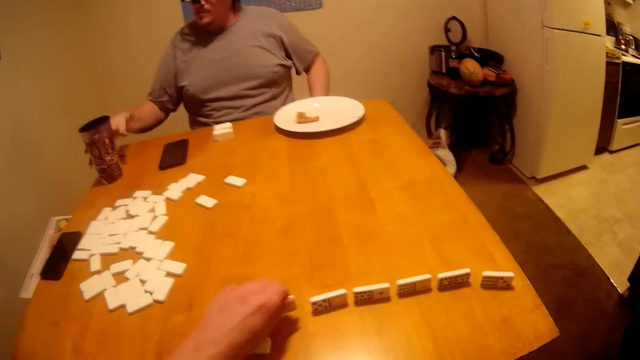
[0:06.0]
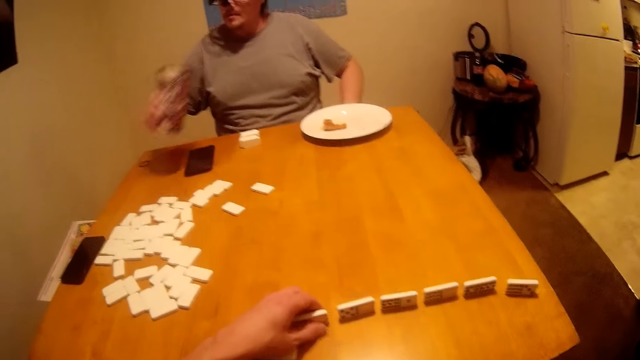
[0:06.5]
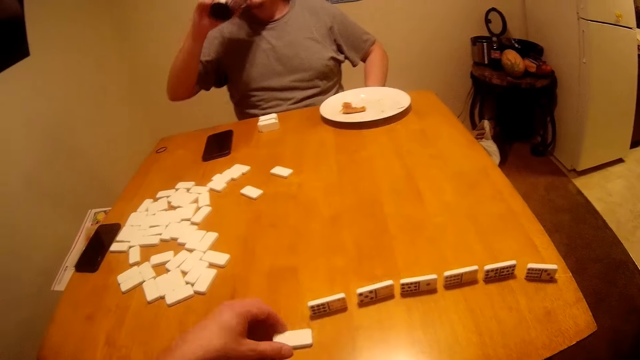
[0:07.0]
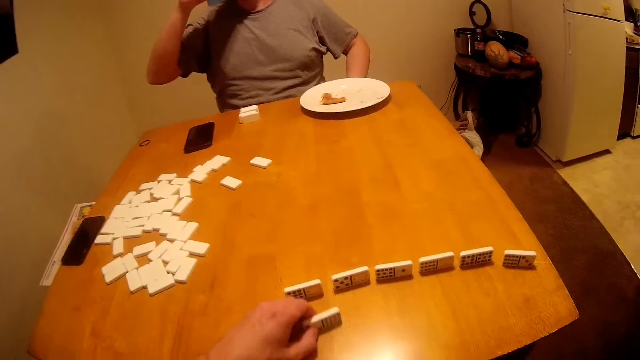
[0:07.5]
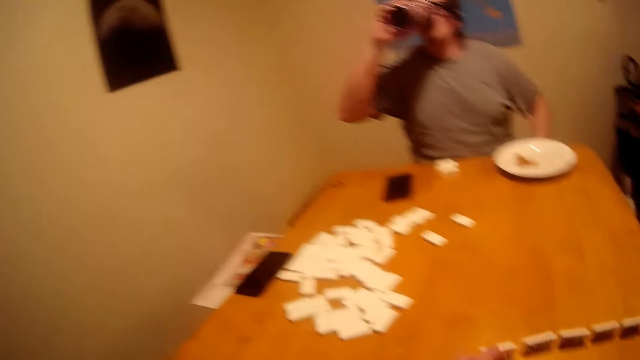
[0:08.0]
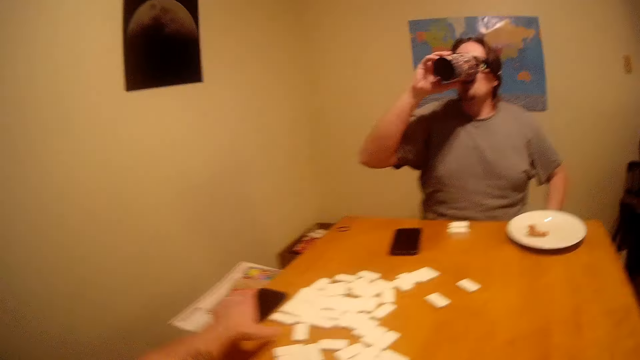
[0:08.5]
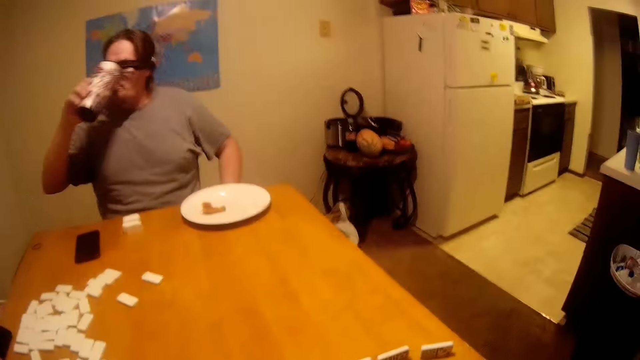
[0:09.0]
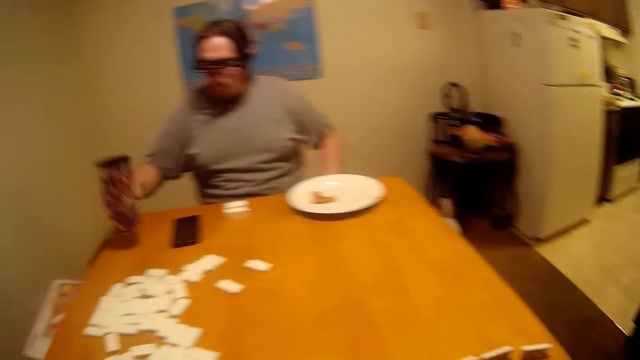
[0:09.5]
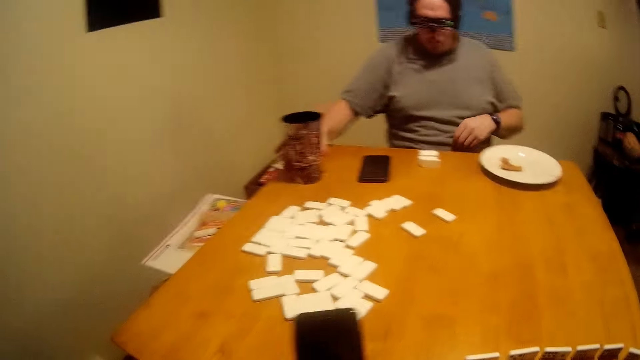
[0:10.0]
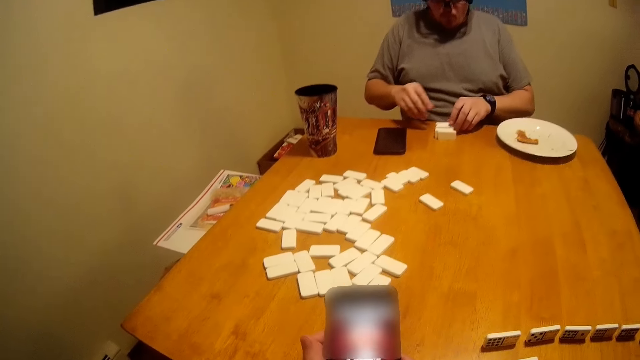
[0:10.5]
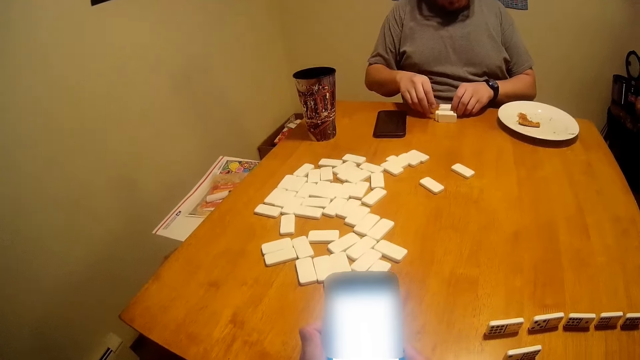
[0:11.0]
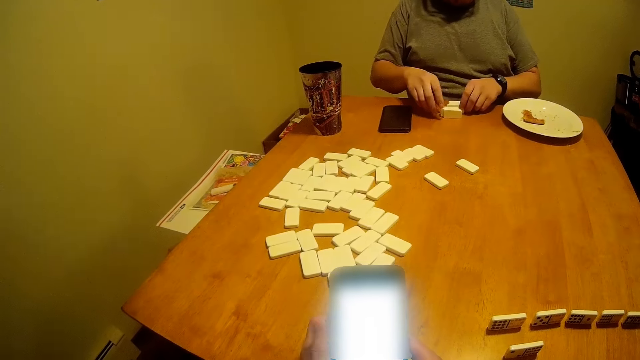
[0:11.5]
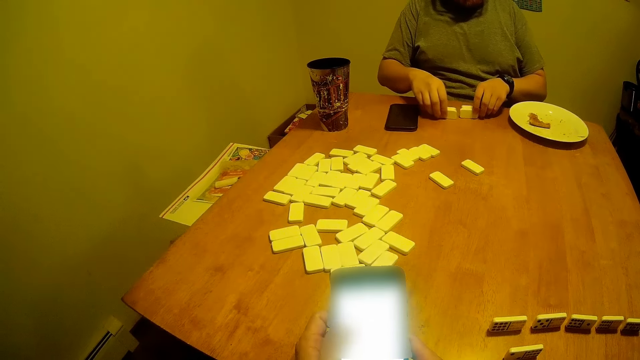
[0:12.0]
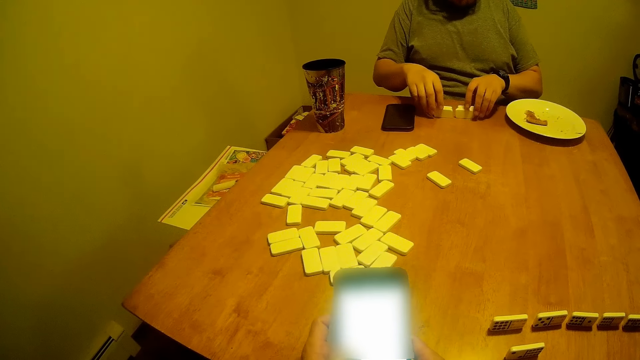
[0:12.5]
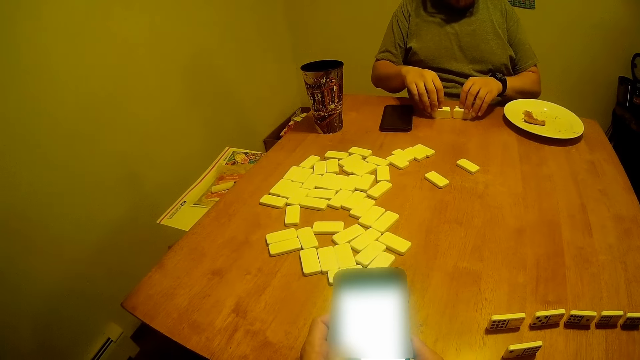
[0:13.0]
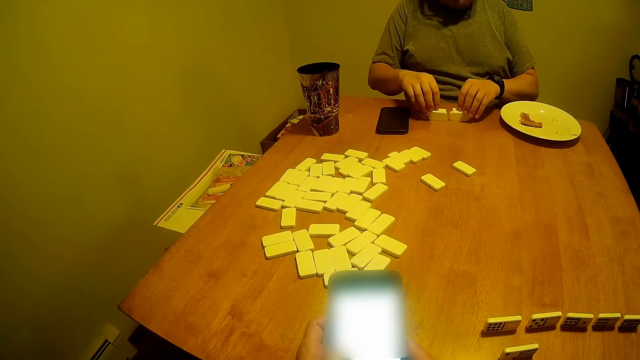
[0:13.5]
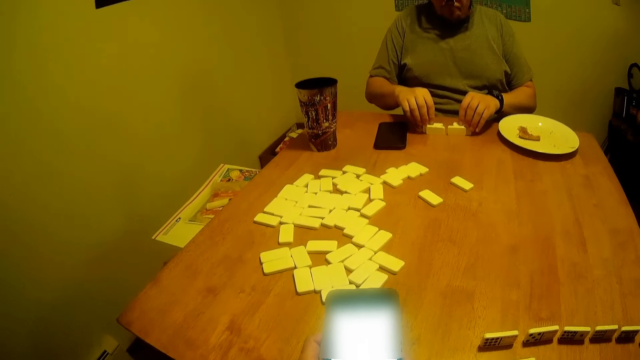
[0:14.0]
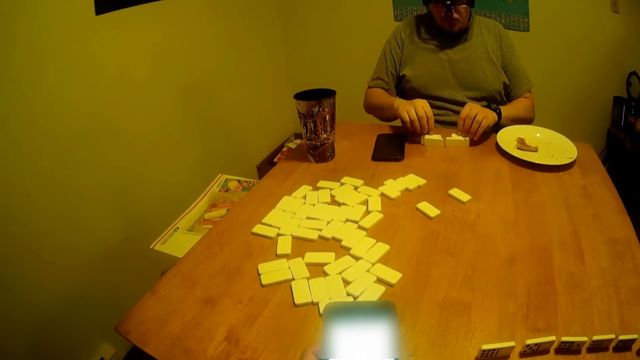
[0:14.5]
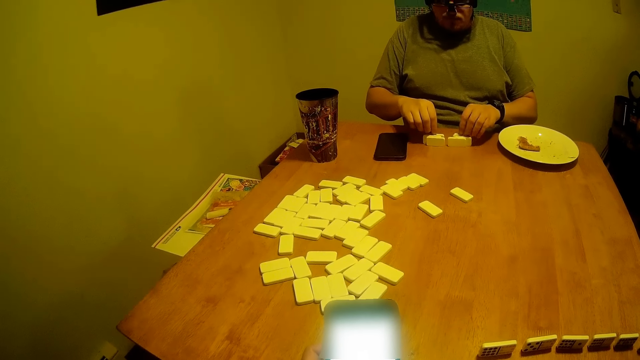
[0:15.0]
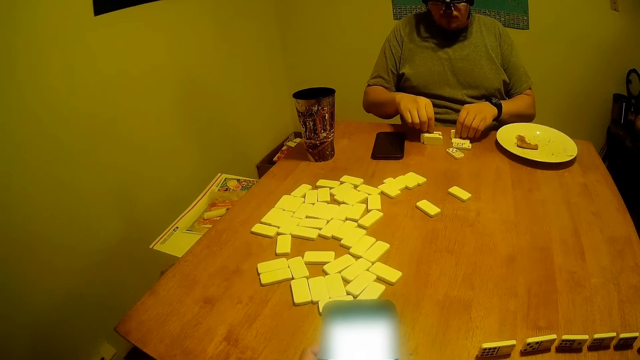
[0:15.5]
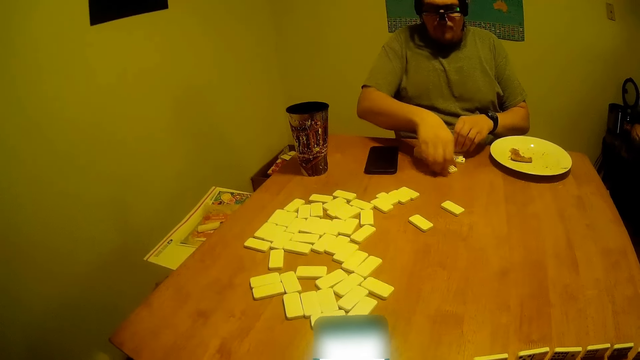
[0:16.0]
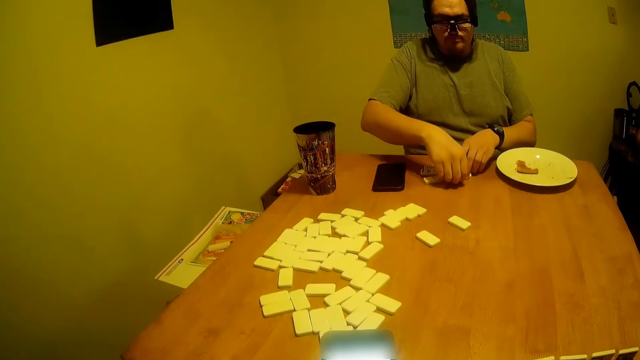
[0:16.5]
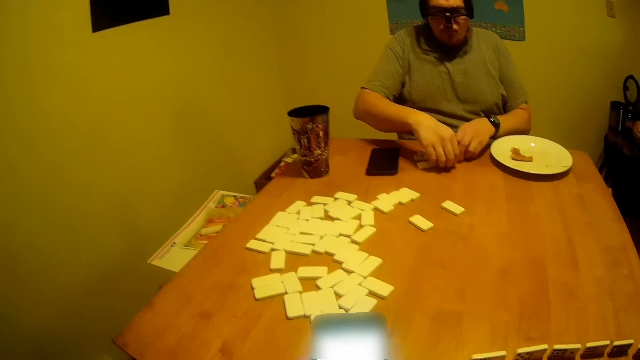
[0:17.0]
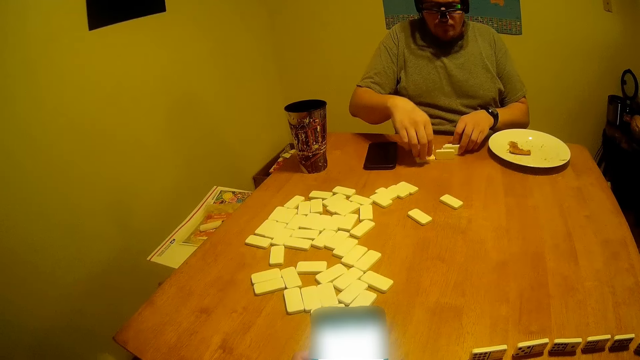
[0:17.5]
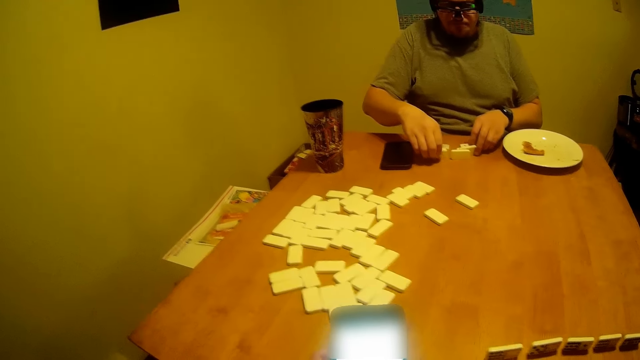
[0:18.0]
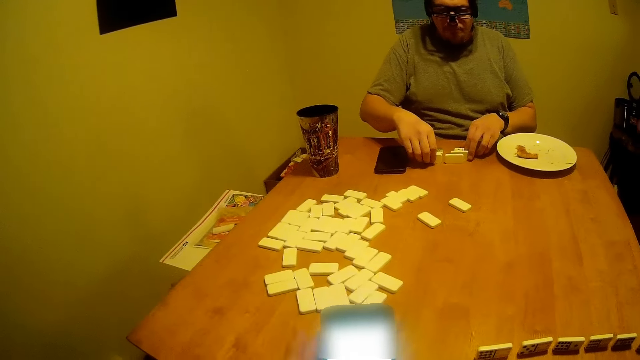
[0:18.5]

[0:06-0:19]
A man picks up the cup or mug. The man drinks the tea. The man puts the mug on the table. The camera wearer looks at the phone. They use the phone. The man arranges the Chinese board game or Ludo. The man drops the Ludo and picks up the Ludo.

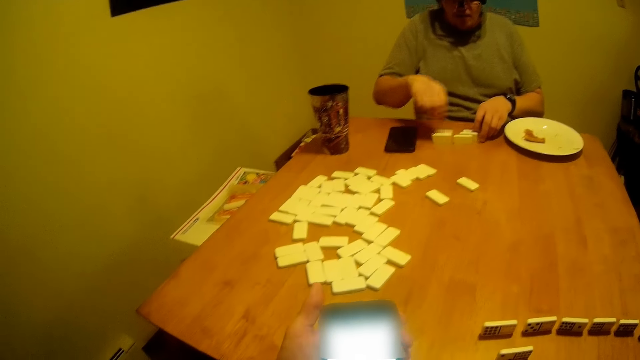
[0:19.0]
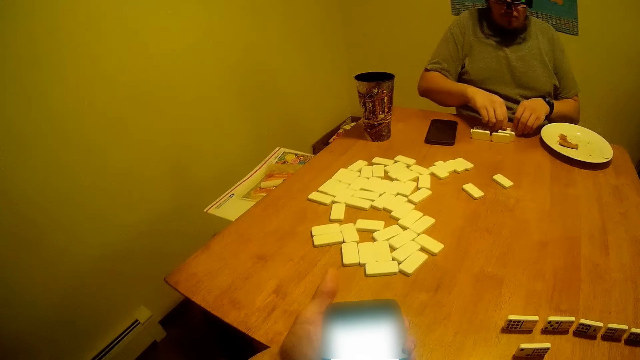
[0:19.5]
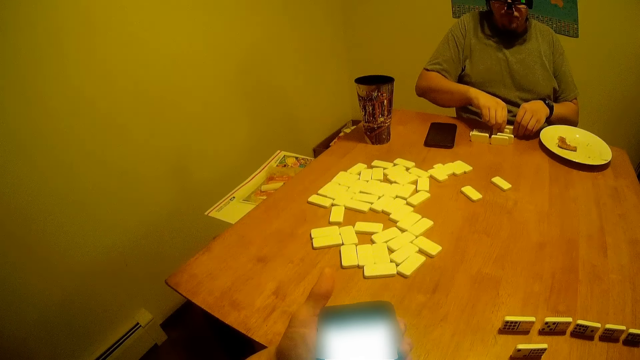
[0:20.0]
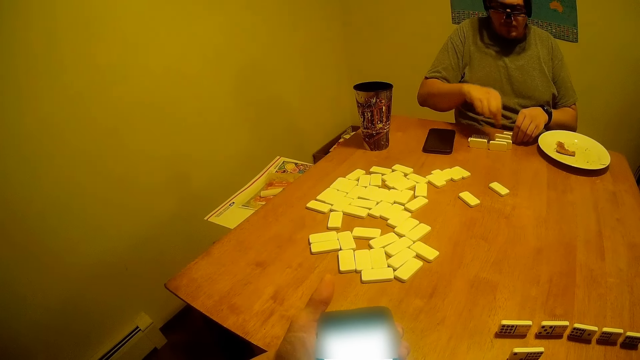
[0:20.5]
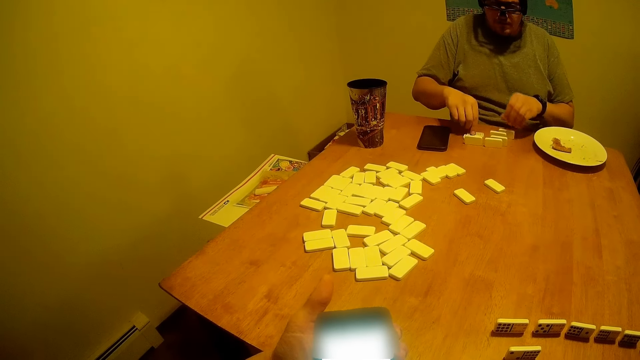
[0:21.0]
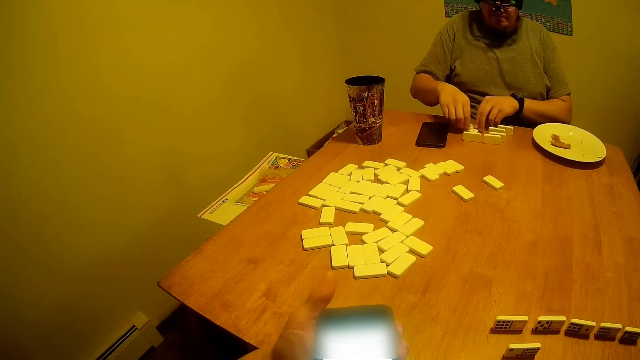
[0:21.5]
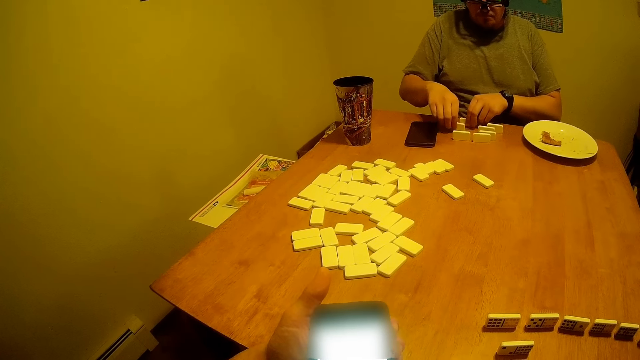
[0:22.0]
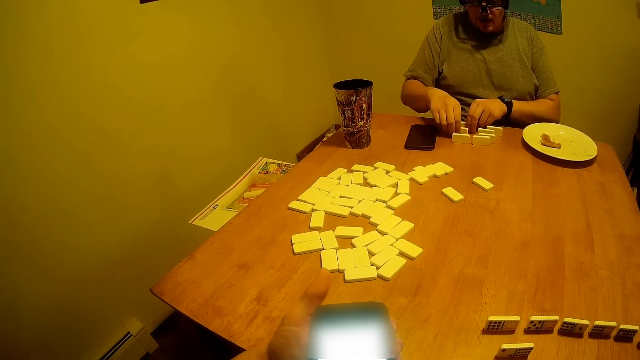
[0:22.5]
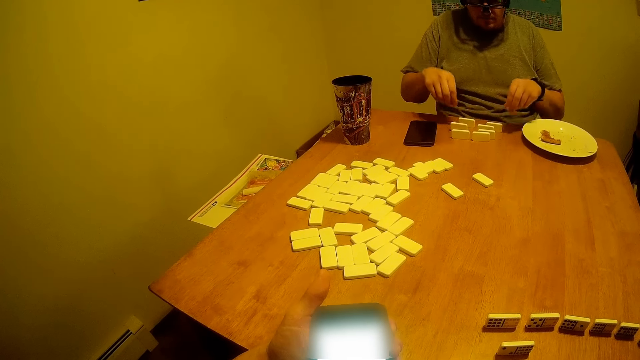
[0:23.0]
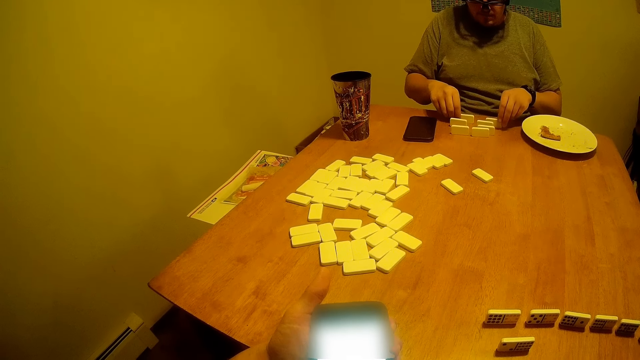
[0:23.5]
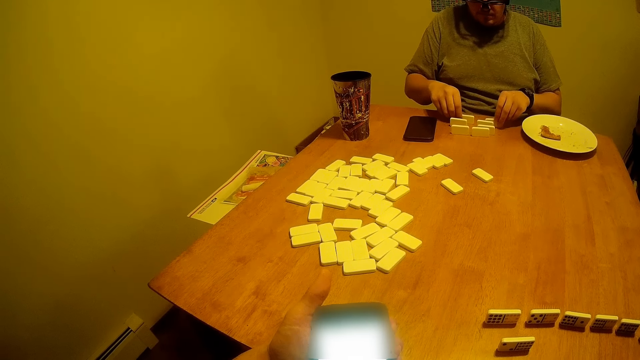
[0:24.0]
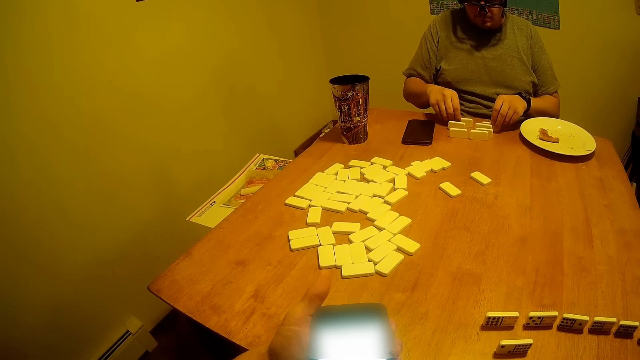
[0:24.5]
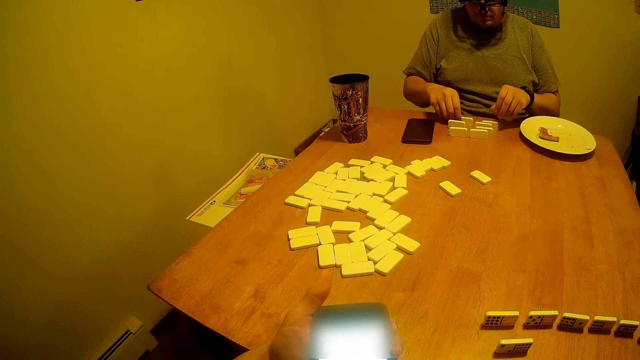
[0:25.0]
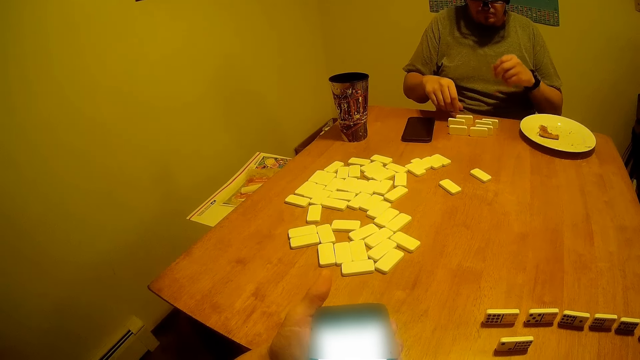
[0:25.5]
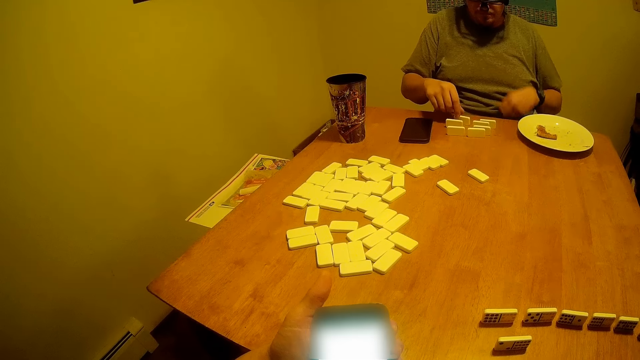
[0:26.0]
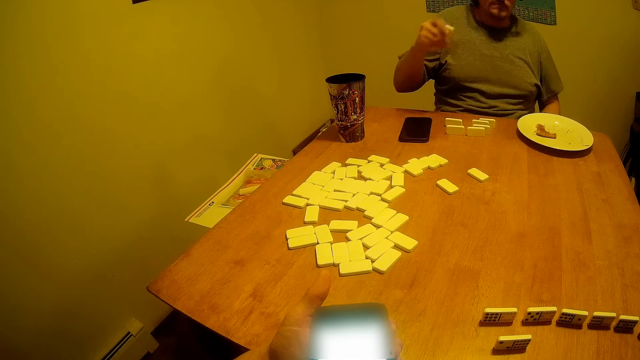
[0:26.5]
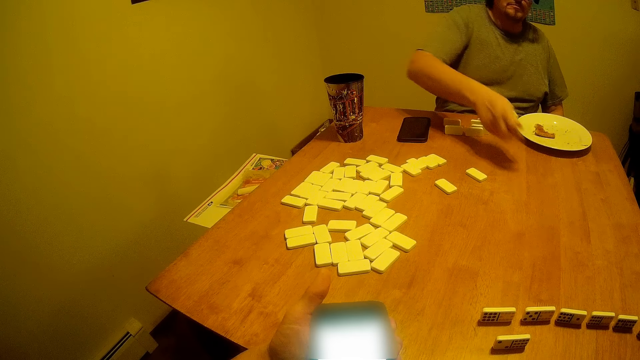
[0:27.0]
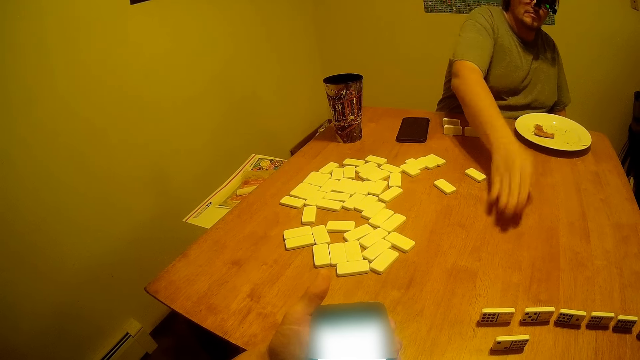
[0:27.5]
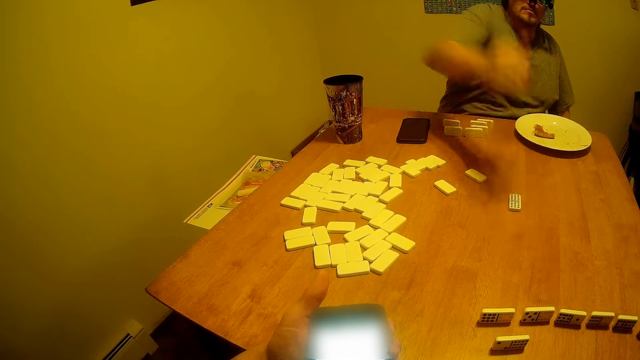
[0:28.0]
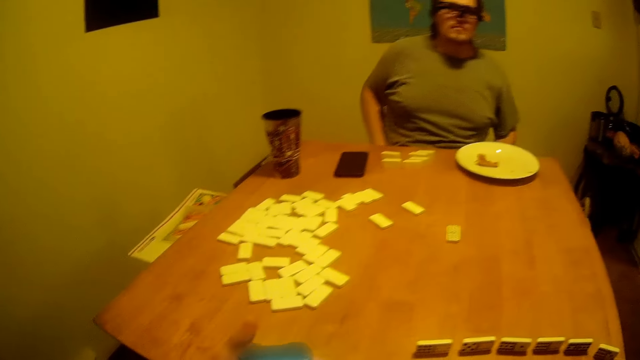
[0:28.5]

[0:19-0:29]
The camera wearer uses the phone. A man moves the Ludo. The man lifts the hand. The man puts a piece of the Chinese board game on the table. The camera wearer moves the hands.
